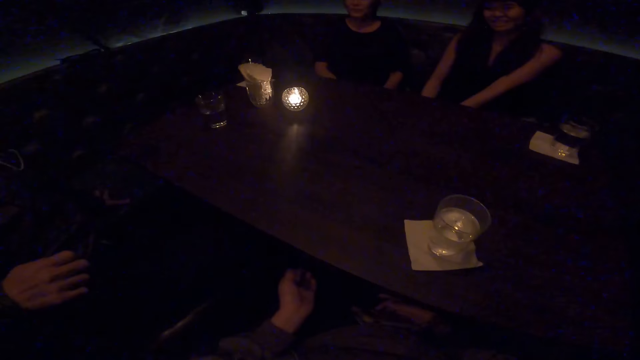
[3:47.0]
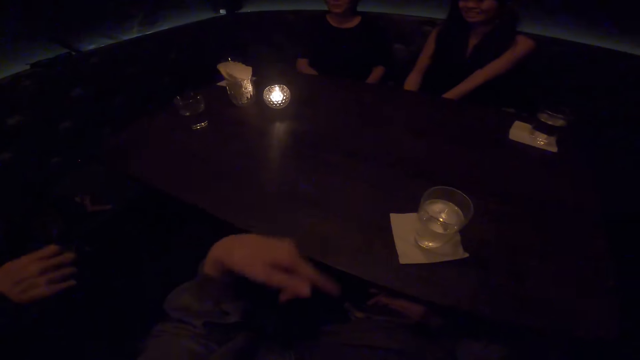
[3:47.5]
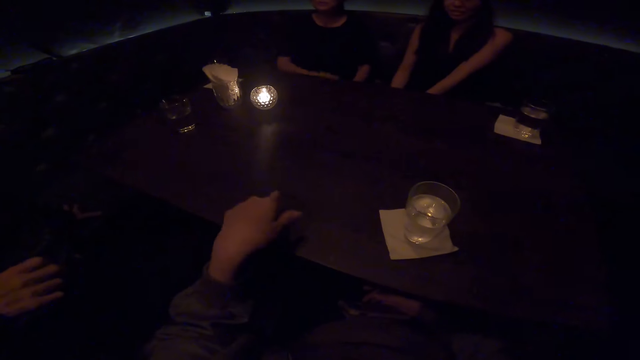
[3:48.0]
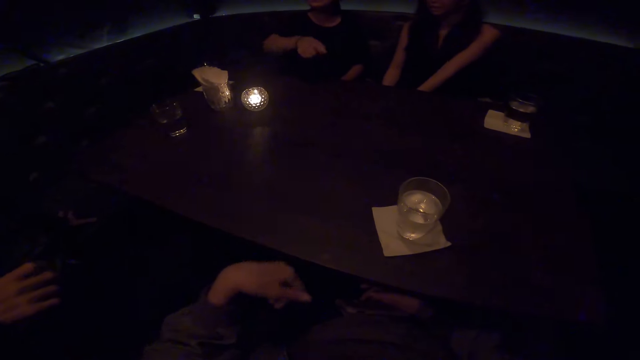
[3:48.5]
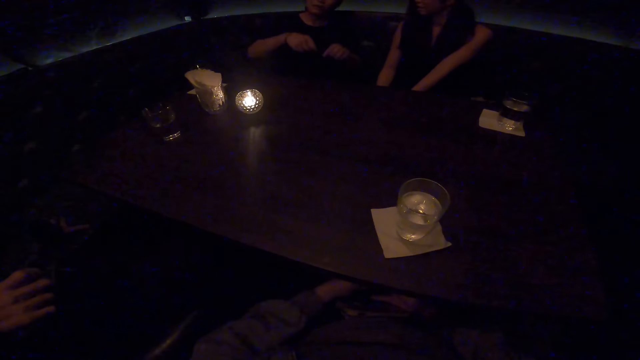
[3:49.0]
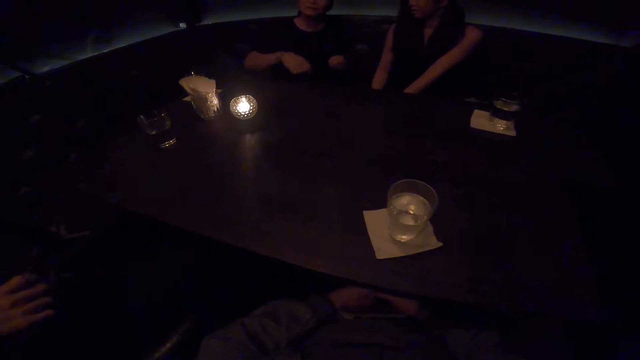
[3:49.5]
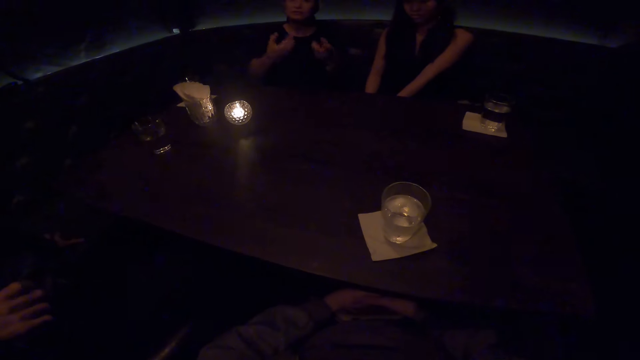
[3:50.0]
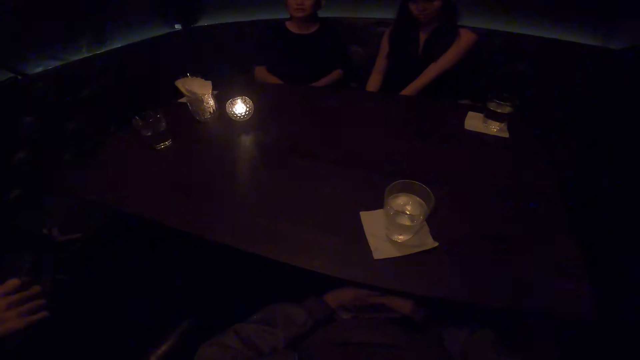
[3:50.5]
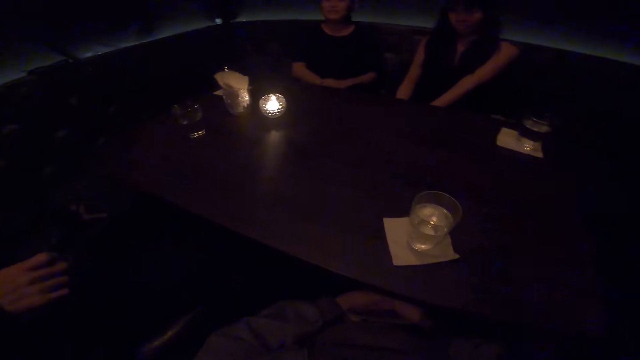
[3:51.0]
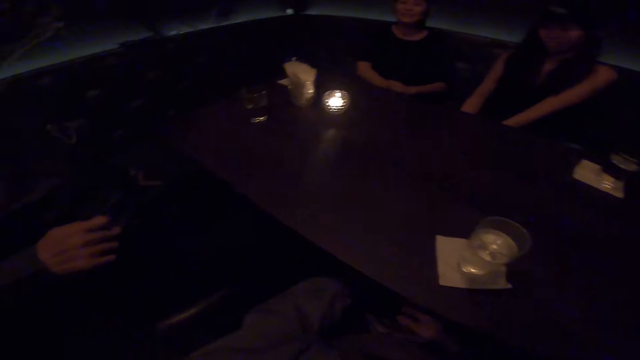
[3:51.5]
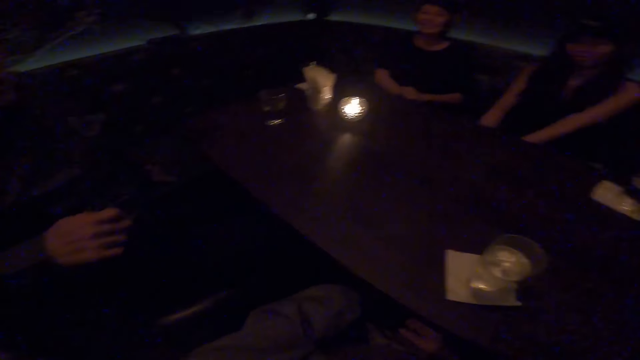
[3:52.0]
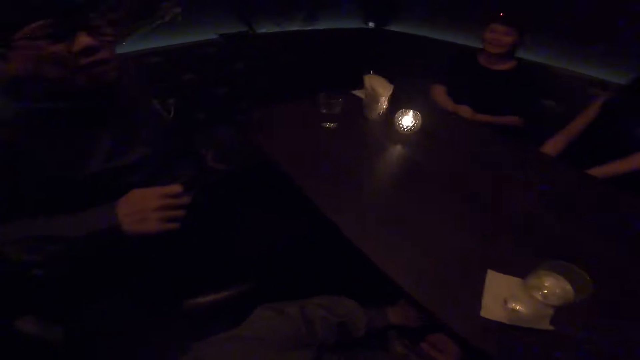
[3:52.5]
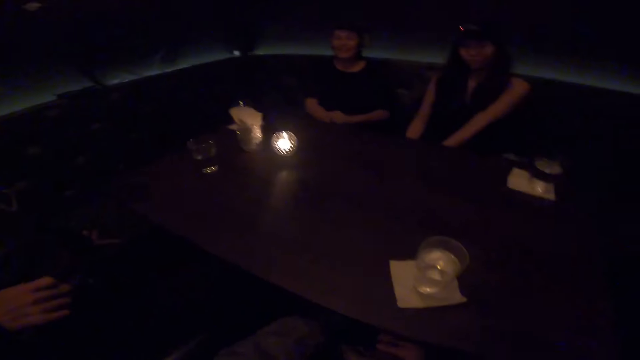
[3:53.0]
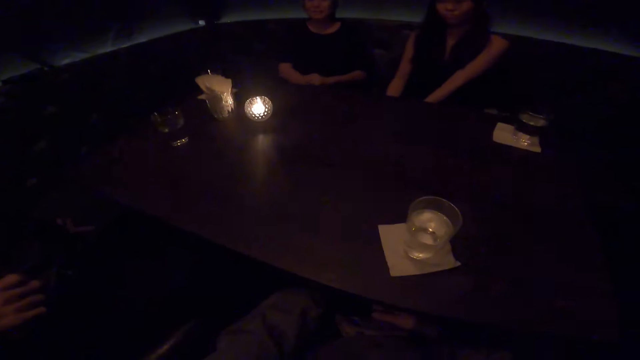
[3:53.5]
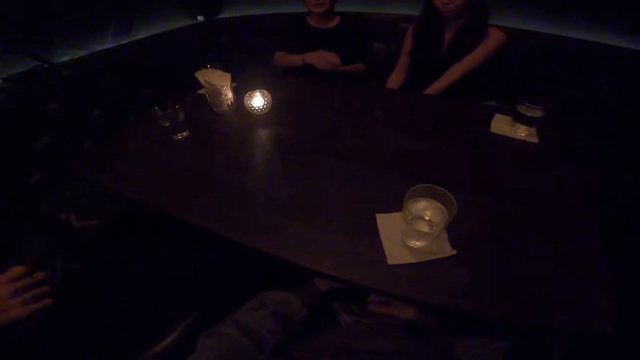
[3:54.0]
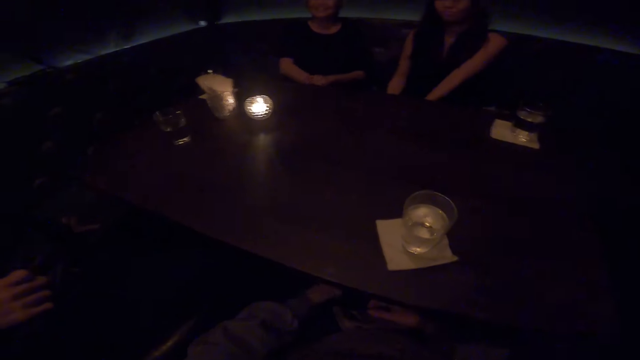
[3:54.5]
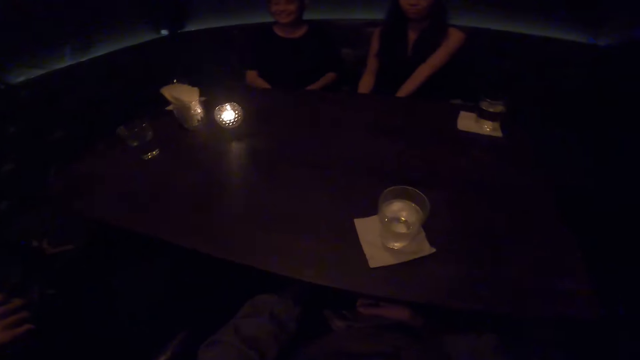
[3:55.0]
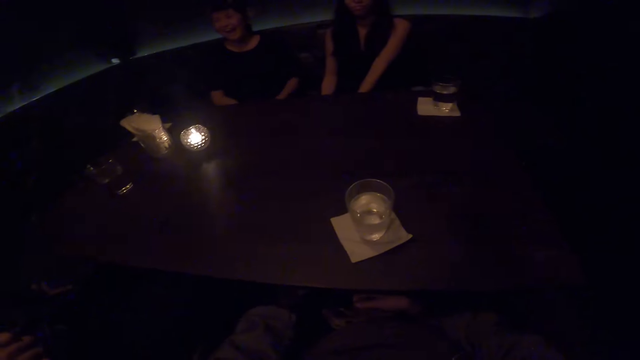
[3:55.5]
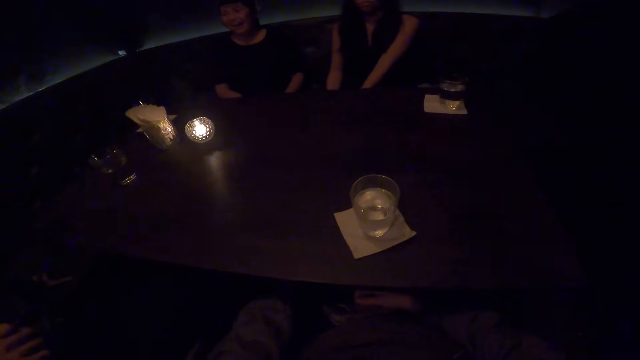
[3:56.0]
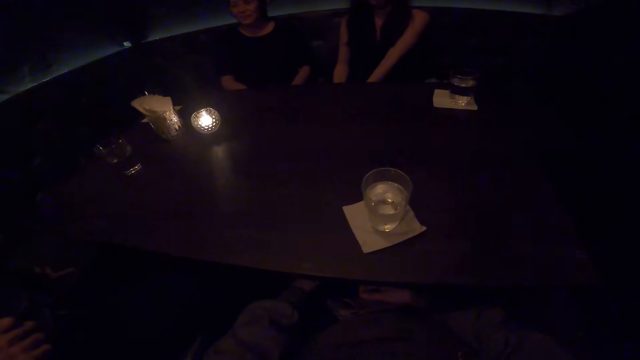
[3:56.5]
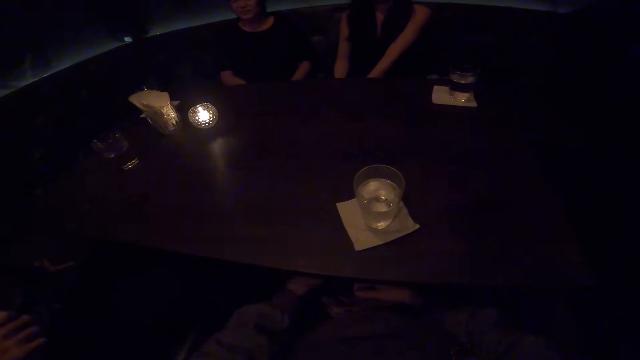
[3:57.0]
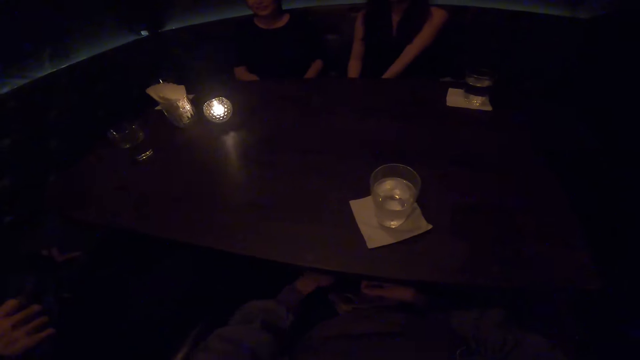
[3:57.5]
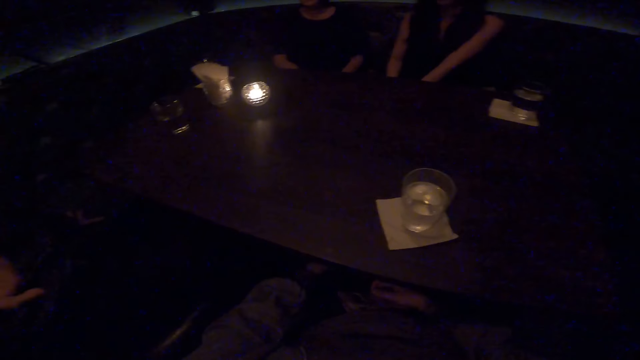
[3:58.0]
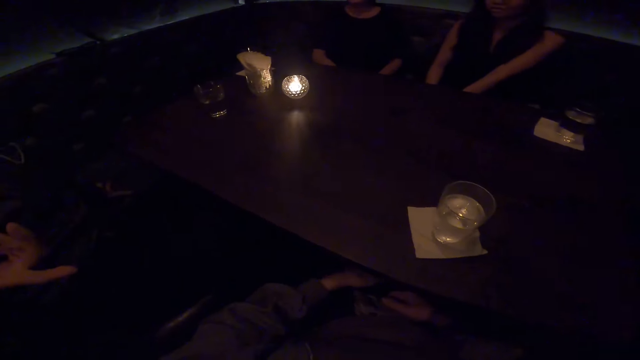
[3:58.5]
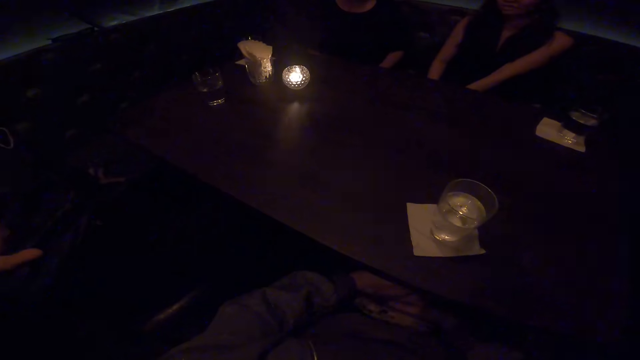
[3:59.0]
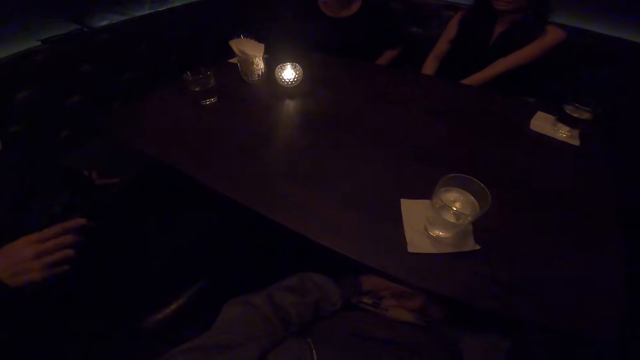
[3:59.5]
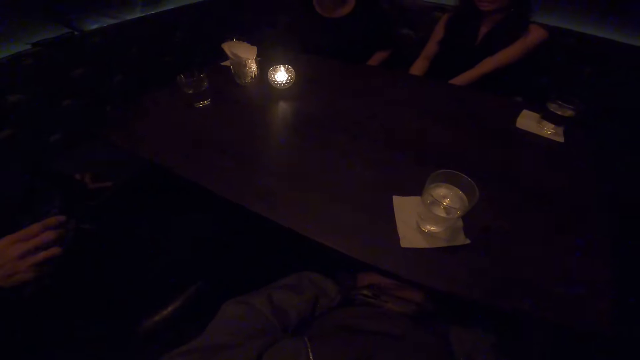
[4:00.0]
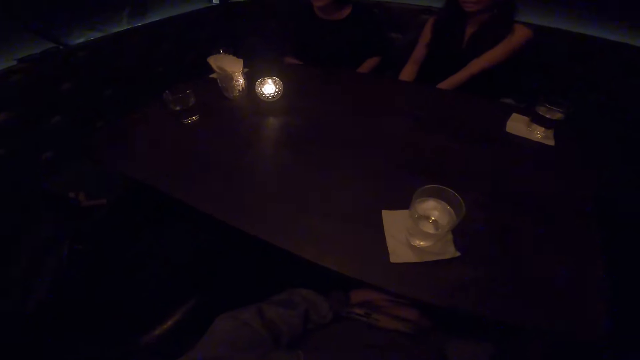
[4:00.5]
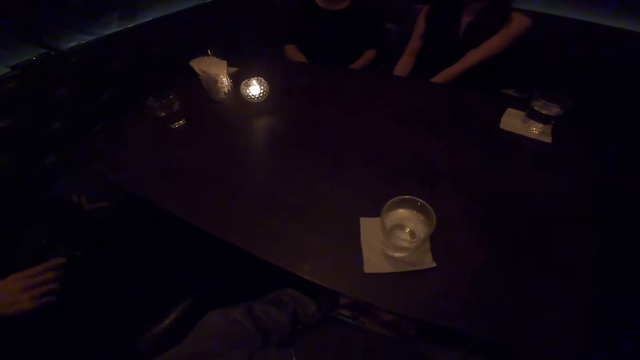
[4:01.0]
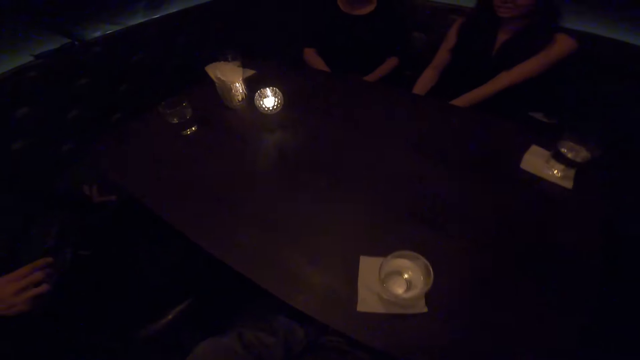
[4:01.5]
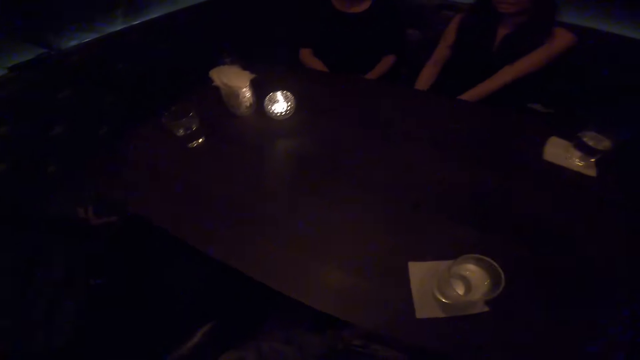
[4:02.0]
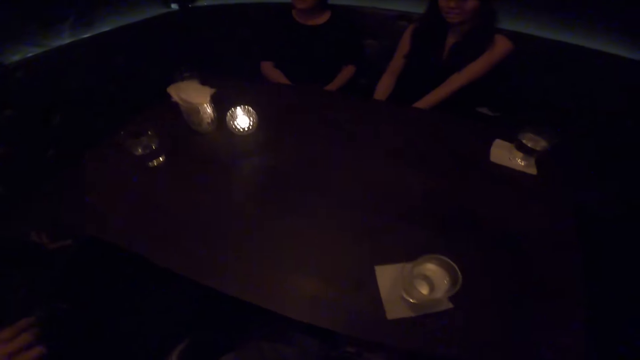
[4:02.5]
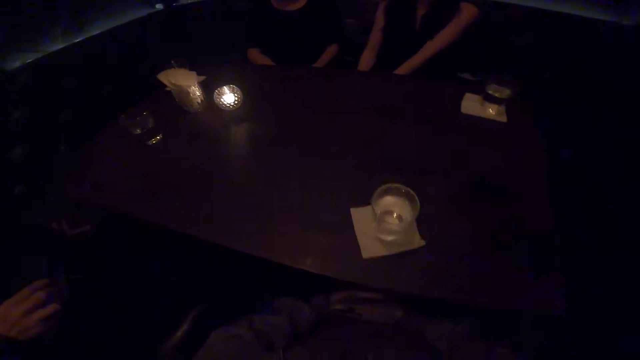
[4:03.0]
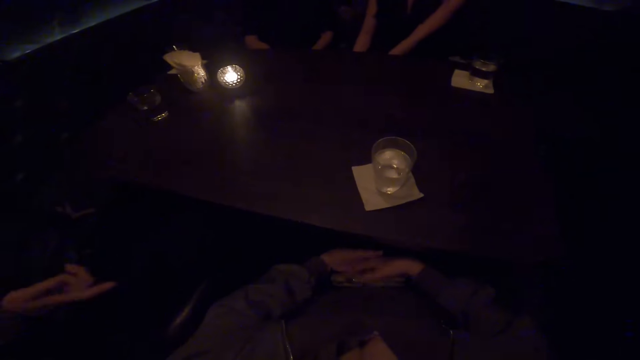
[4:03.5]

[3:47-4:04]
The camera wearer touches the table. A man talks to another person.

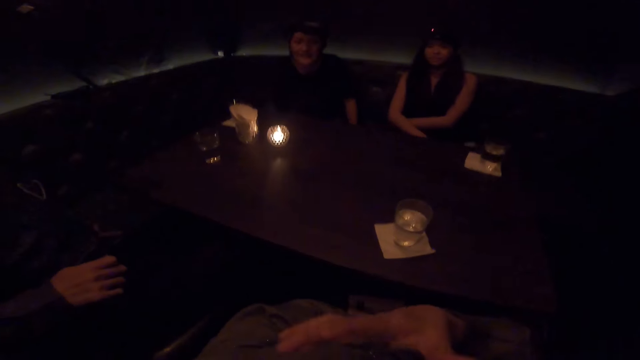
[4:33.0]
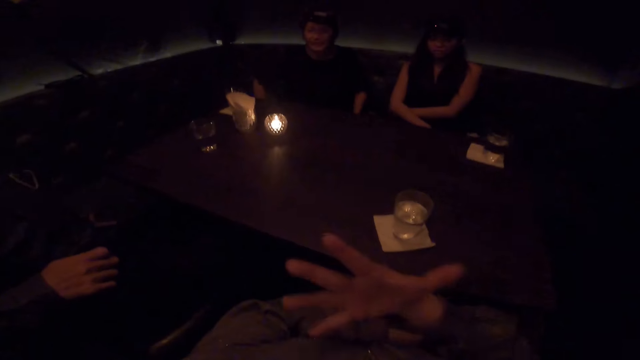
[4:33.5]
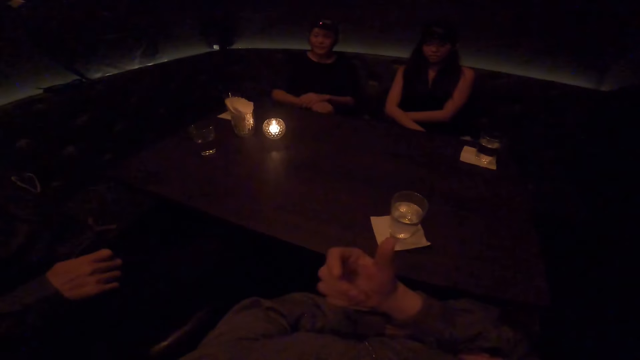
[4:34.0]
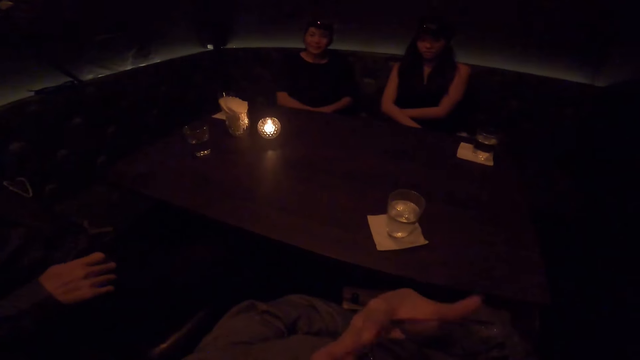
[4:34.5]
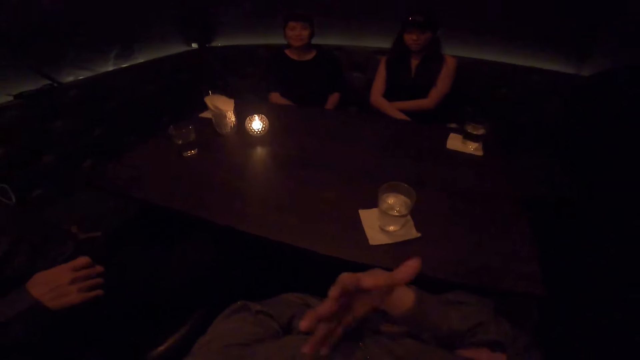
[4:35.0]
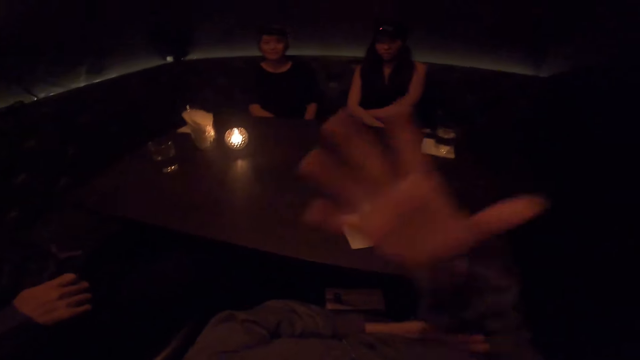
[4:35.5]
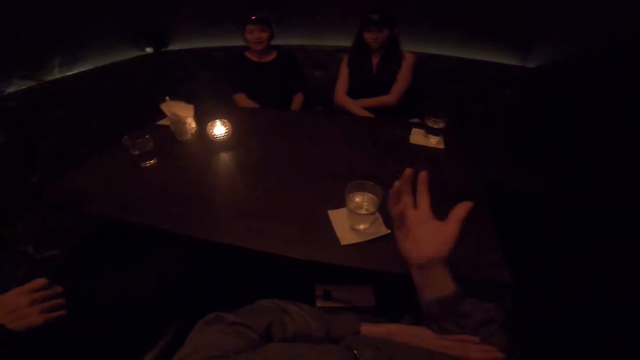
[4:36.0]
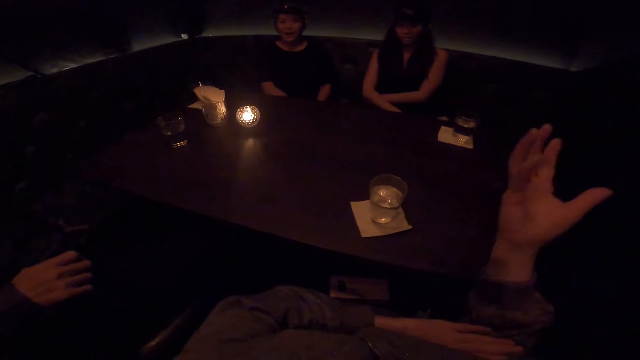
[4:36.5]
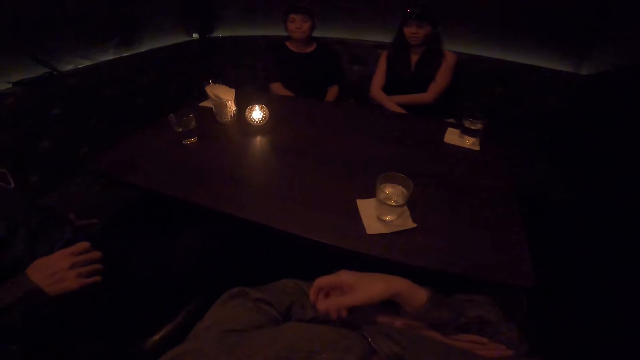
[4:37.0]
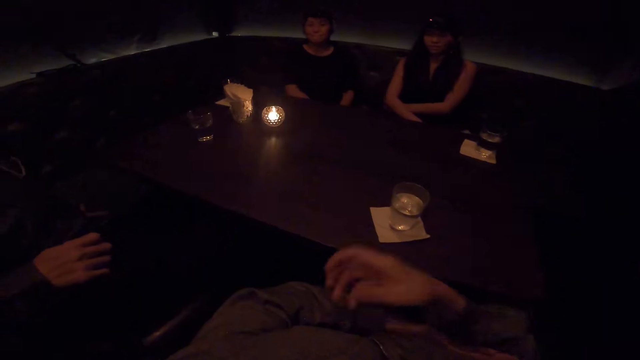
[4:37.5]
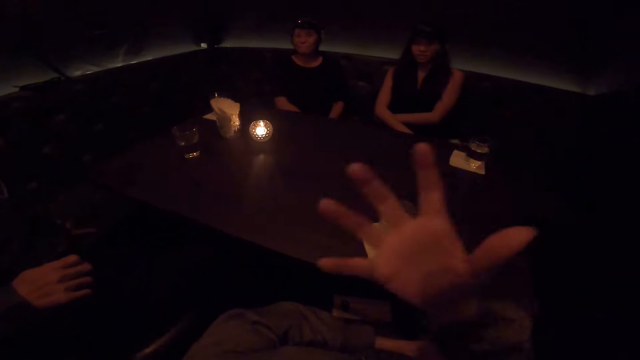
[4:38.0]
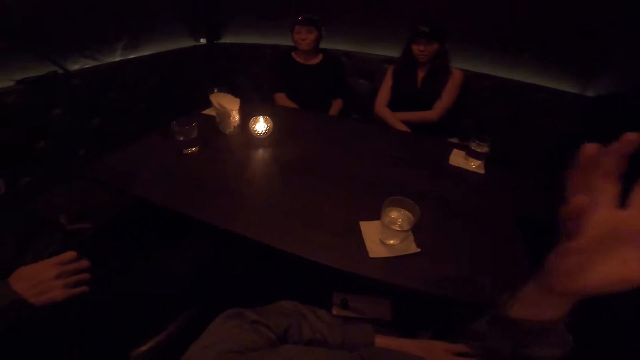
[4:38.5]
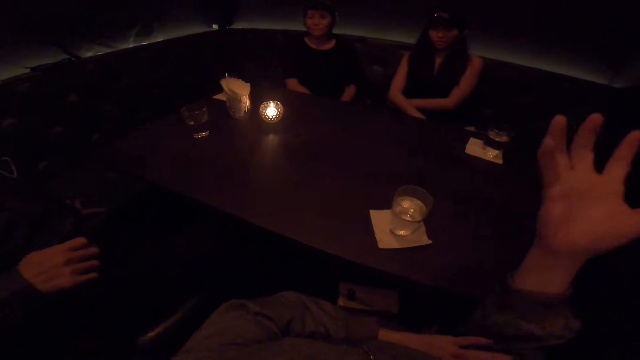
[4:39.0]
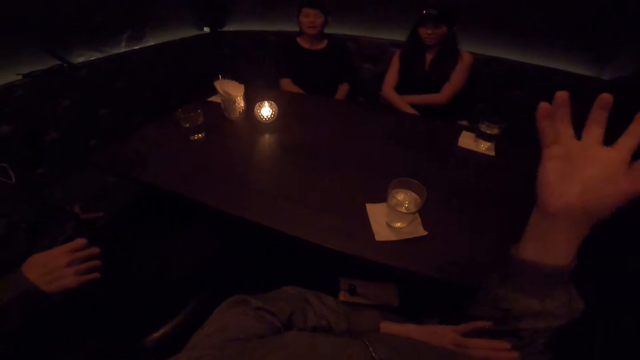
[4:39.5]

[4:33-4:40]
The camera wearer talks to a man.
